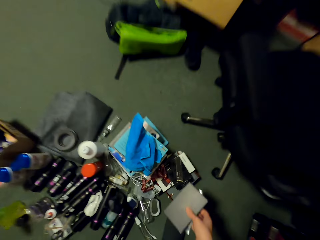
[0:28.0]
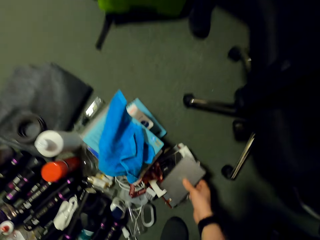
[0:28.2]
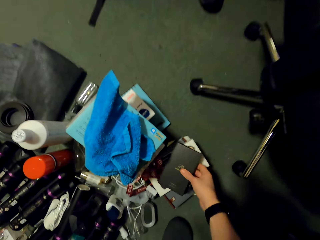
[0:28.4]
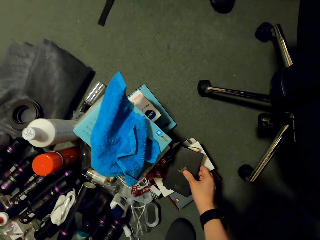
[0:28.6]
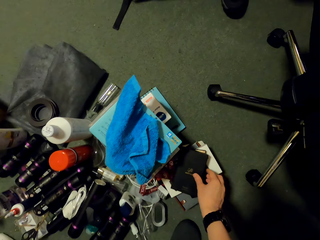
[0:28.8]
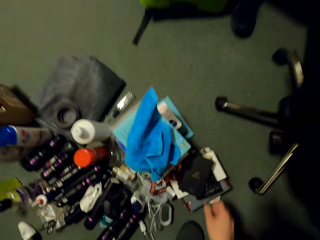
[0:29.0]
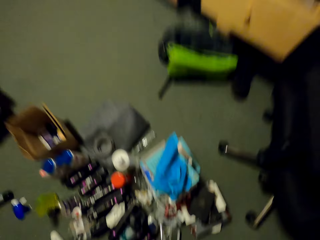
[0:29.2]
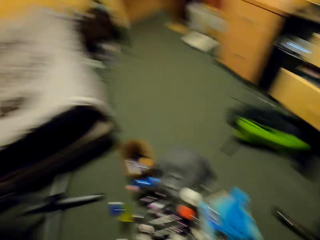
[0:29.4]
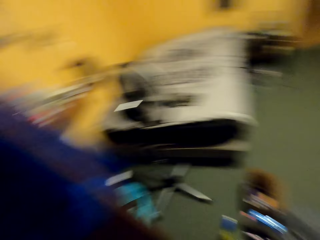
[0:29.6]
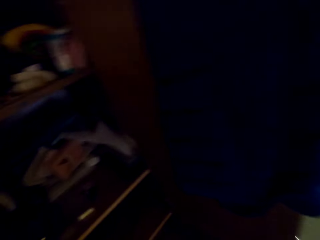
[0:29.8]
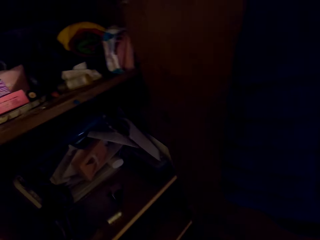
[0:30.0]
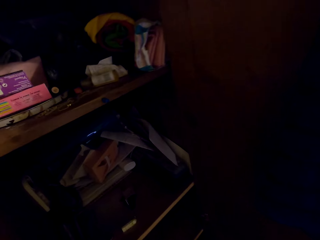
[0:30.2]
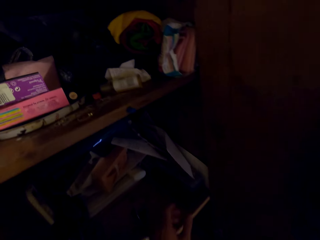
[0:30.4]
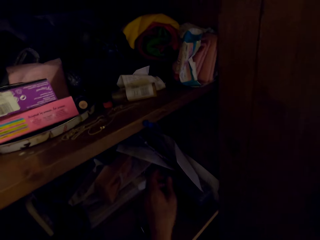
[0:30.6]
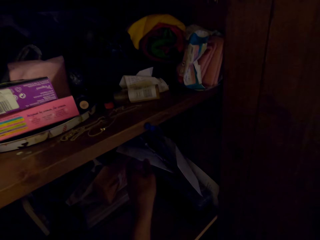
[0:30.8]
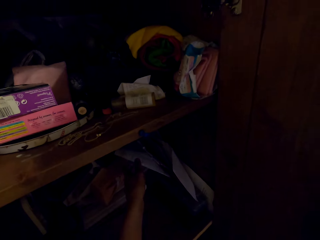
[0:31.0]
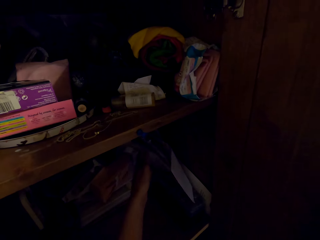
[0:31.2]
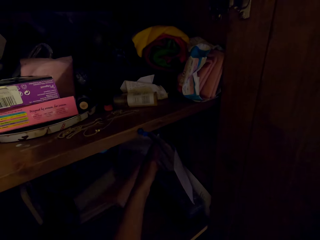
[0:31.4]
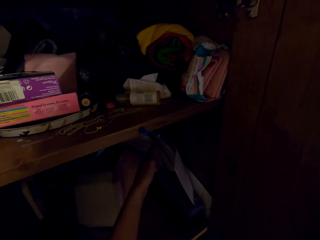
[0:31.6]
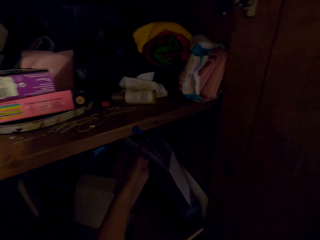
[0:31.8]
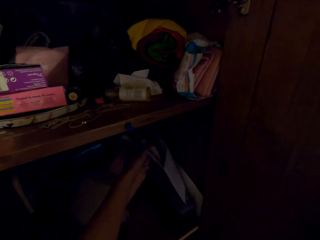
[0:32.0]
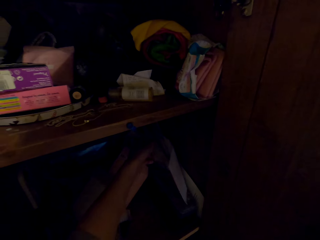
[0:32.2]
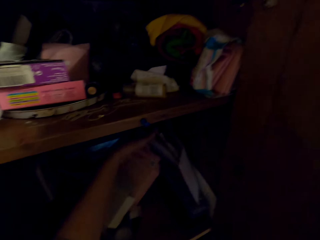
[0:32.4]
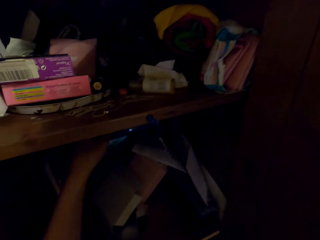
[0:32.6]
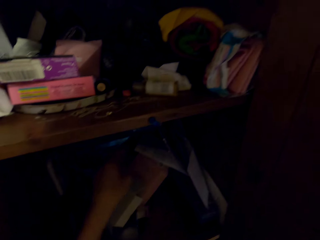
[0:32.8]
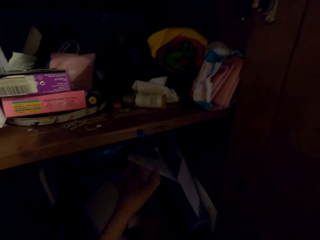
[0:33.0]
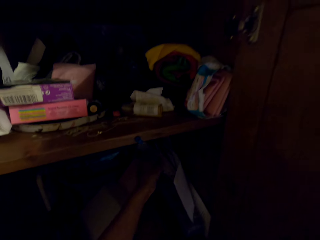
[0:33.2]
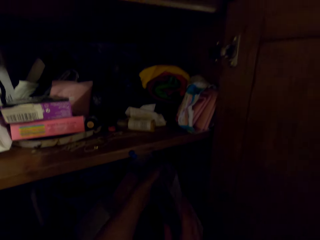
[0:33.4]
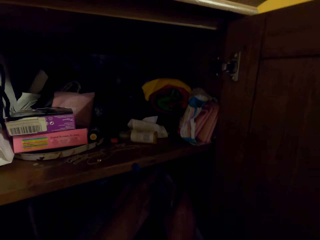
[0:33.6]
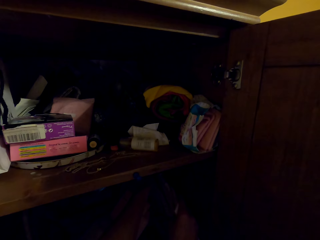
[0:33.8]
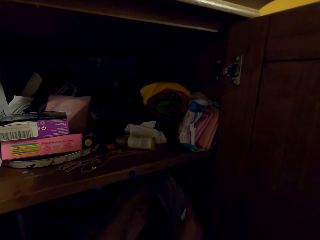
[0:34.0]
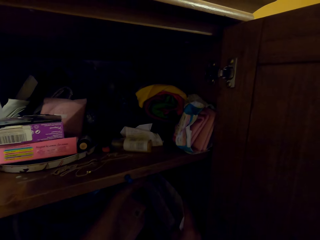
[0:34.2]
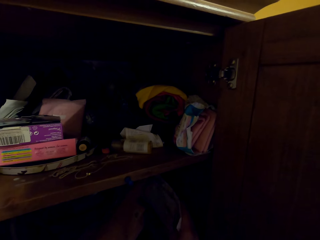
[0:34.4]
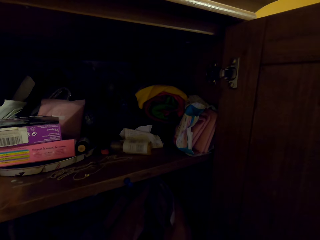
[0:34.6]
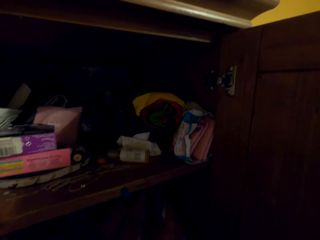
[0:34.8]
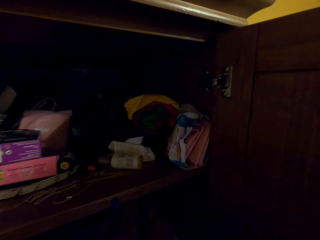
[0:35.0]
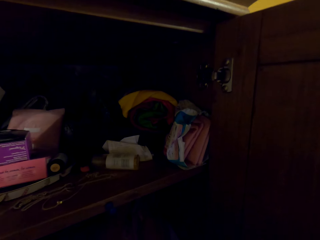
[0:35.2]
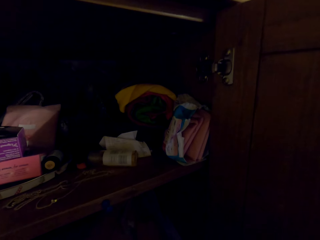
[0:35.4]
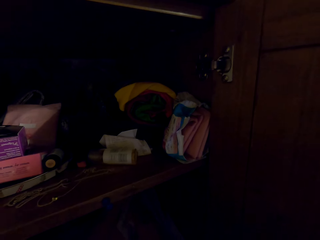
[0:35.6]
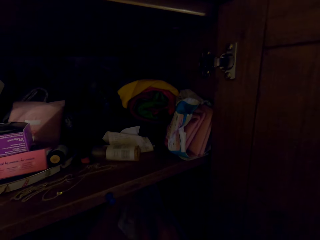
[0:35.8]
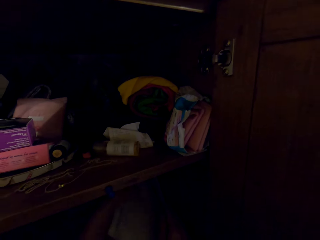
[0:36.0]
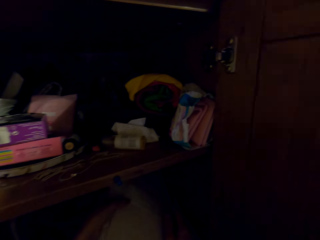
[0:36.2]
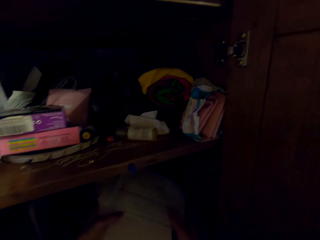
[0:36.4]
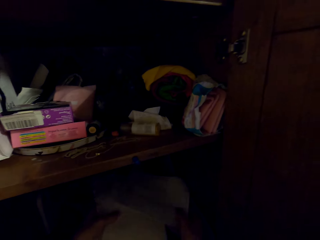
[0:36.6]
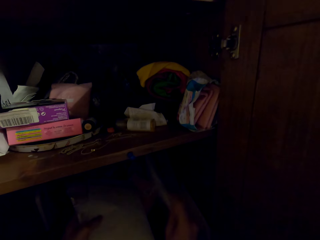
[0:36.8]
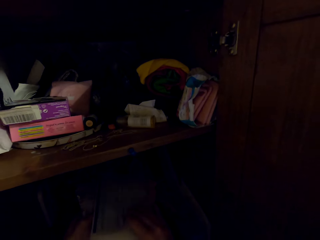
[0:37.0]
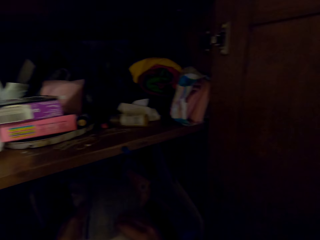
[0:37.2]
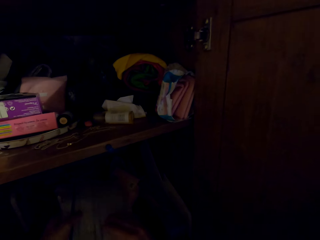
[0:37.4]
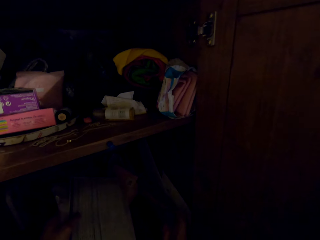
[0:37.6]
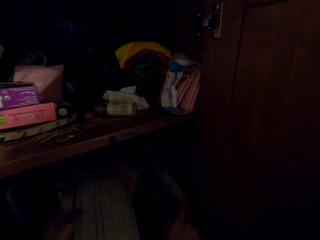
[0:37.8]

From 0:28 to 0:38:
The camera wearer puts something on the floor. They take something from the cupboard. They pick up papers from a paper bag.
